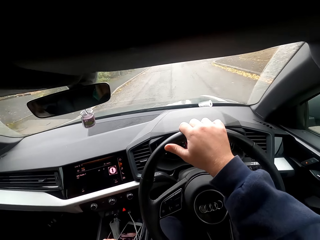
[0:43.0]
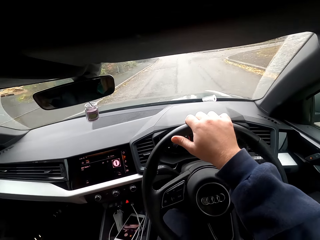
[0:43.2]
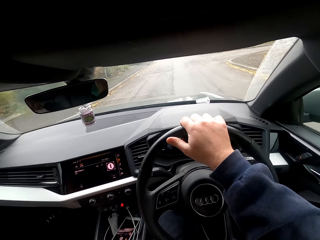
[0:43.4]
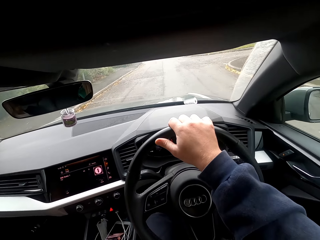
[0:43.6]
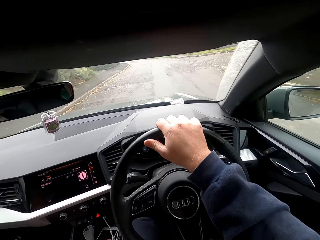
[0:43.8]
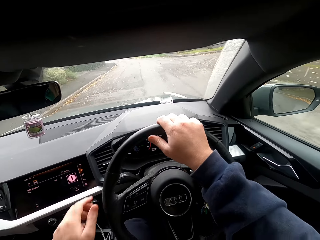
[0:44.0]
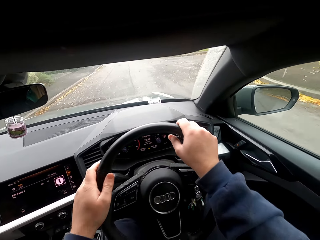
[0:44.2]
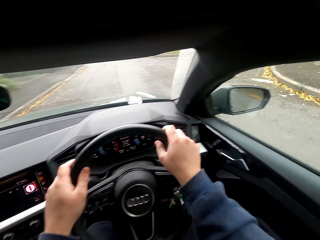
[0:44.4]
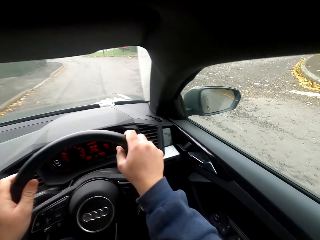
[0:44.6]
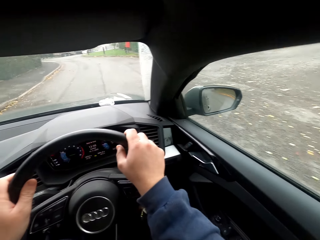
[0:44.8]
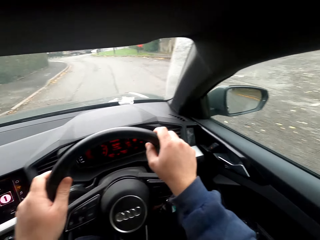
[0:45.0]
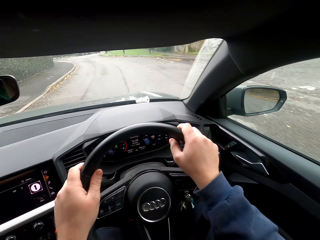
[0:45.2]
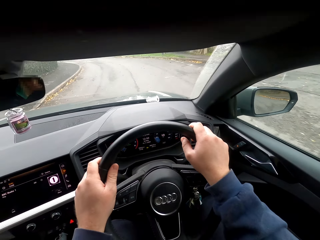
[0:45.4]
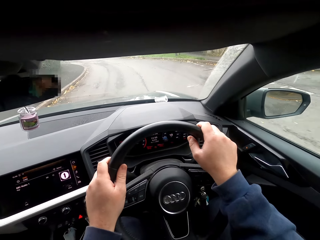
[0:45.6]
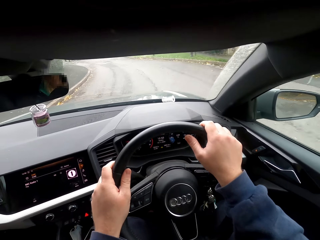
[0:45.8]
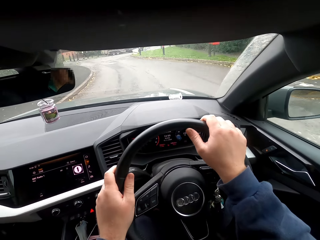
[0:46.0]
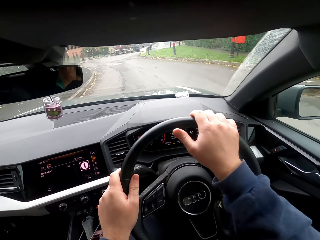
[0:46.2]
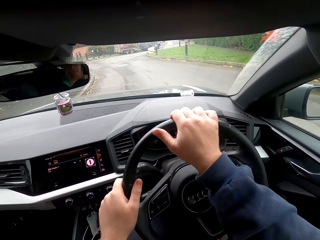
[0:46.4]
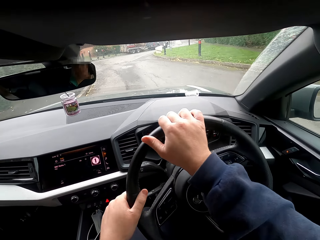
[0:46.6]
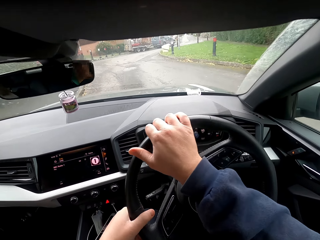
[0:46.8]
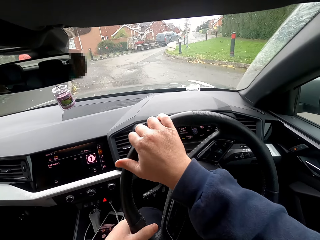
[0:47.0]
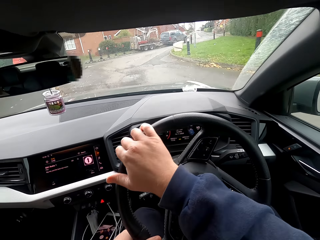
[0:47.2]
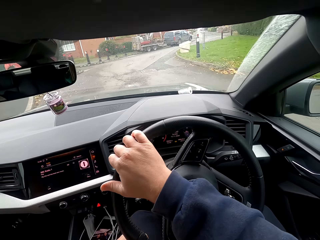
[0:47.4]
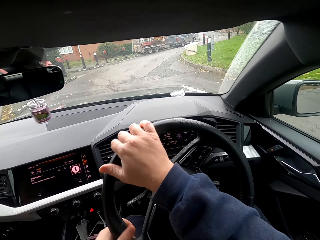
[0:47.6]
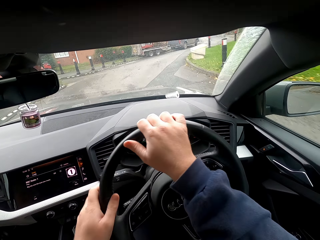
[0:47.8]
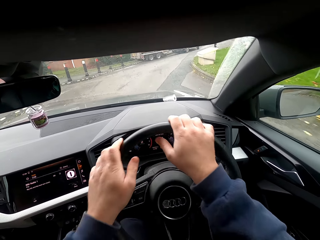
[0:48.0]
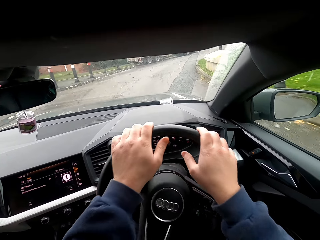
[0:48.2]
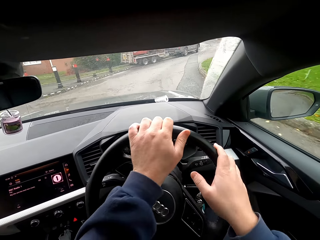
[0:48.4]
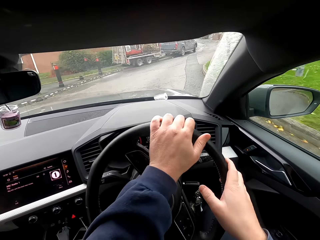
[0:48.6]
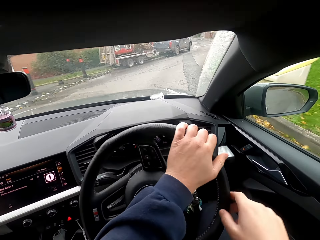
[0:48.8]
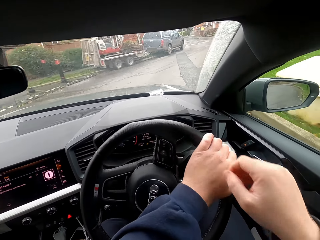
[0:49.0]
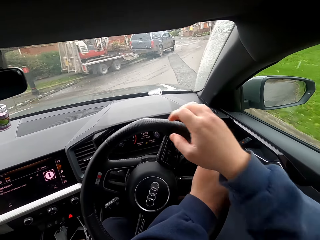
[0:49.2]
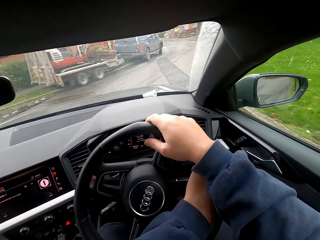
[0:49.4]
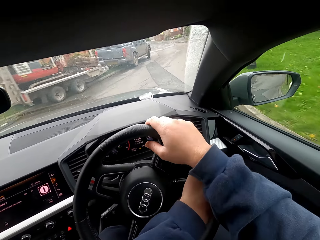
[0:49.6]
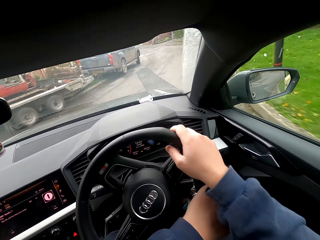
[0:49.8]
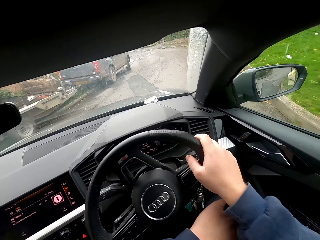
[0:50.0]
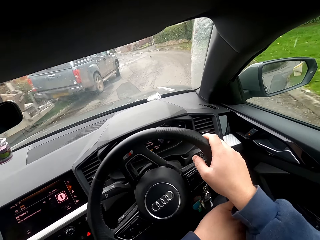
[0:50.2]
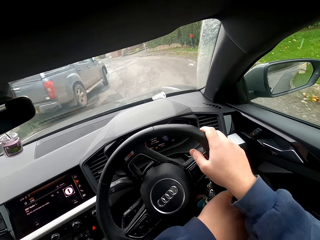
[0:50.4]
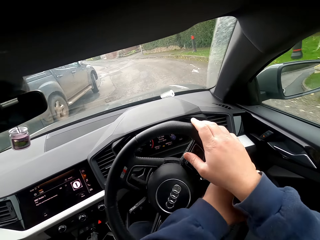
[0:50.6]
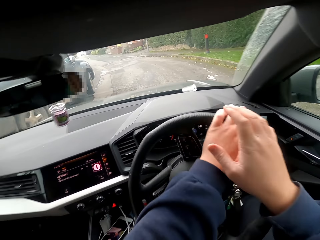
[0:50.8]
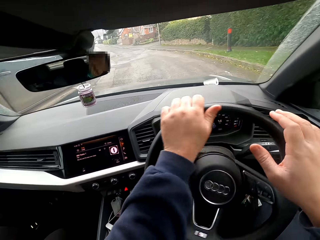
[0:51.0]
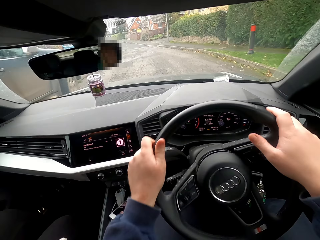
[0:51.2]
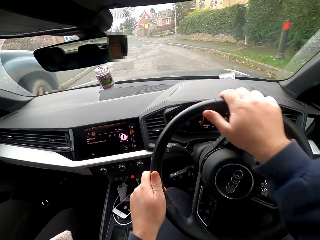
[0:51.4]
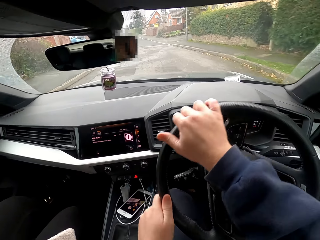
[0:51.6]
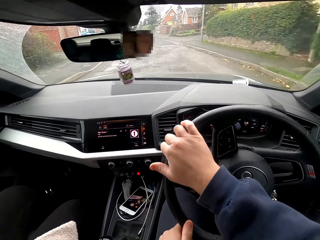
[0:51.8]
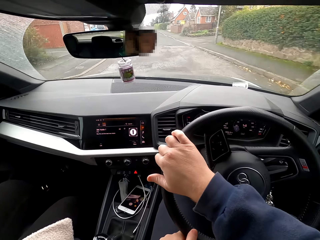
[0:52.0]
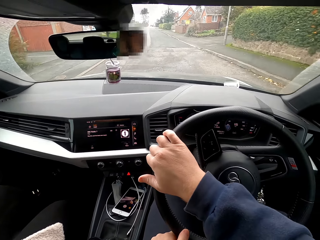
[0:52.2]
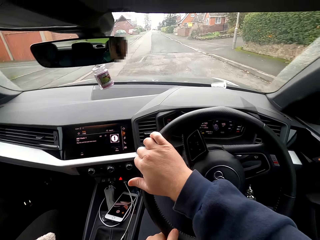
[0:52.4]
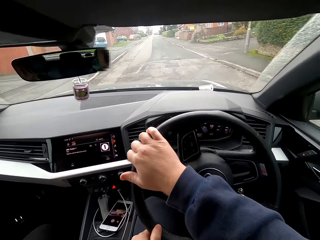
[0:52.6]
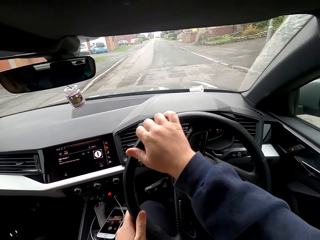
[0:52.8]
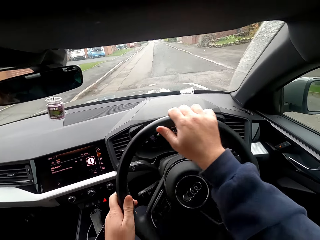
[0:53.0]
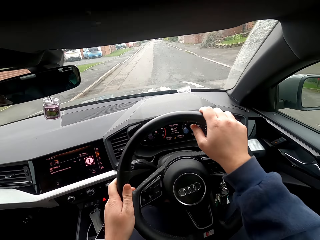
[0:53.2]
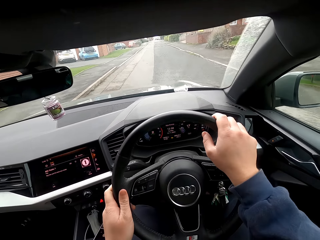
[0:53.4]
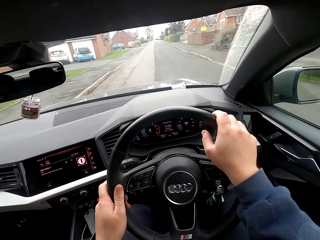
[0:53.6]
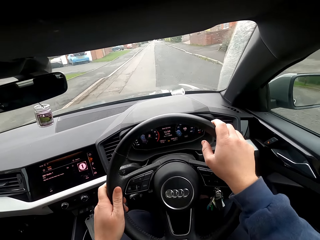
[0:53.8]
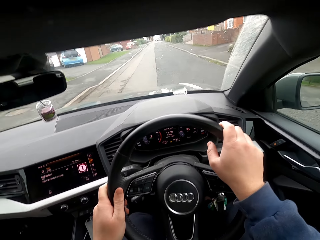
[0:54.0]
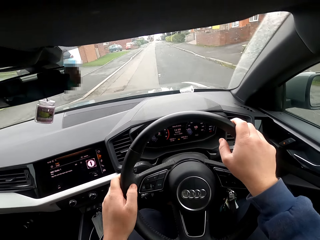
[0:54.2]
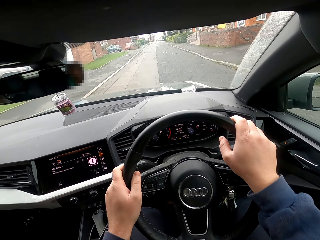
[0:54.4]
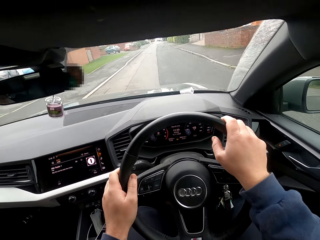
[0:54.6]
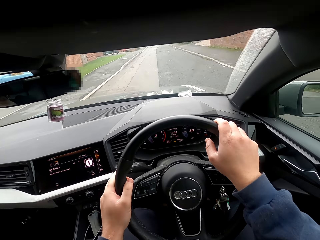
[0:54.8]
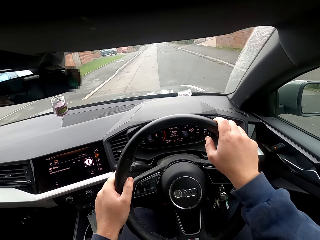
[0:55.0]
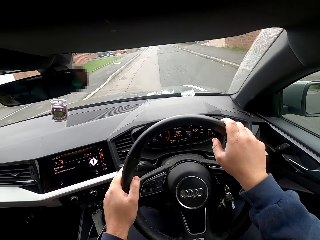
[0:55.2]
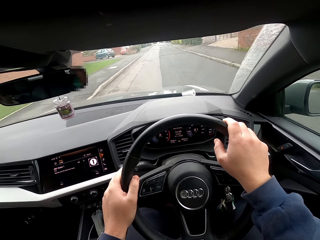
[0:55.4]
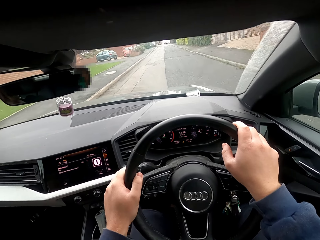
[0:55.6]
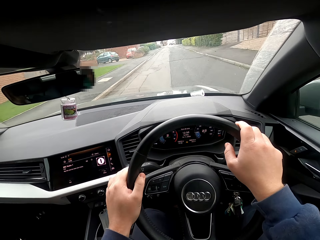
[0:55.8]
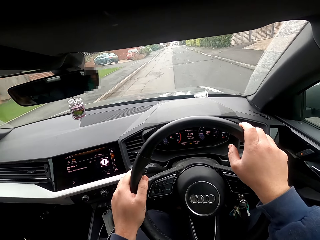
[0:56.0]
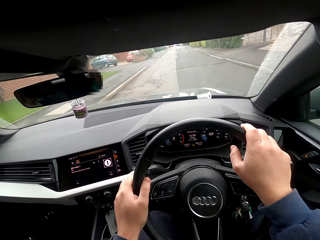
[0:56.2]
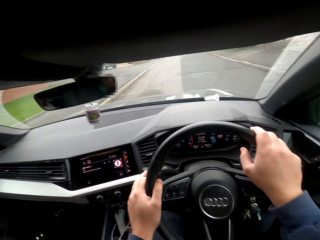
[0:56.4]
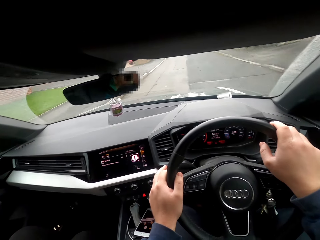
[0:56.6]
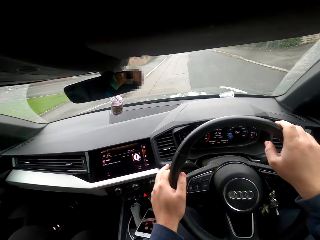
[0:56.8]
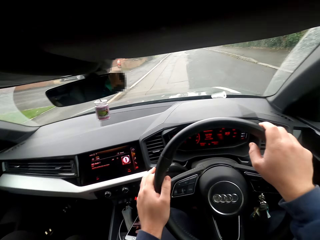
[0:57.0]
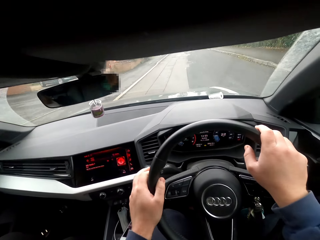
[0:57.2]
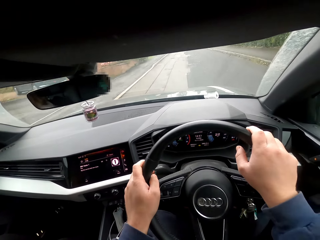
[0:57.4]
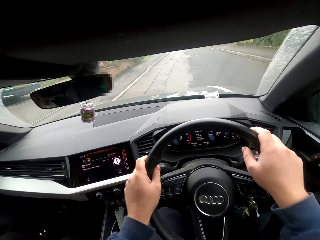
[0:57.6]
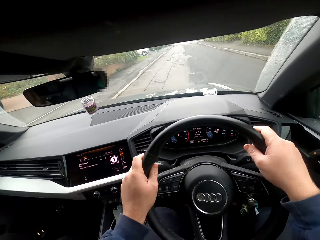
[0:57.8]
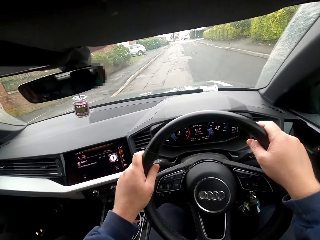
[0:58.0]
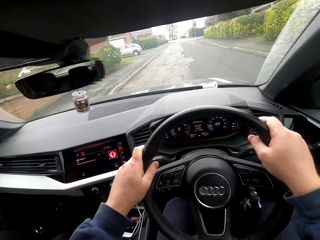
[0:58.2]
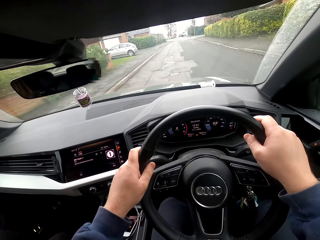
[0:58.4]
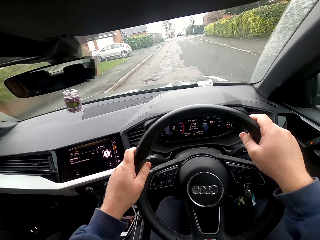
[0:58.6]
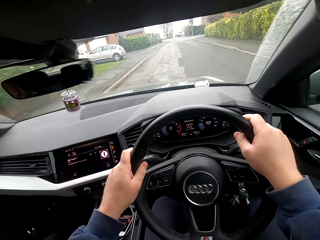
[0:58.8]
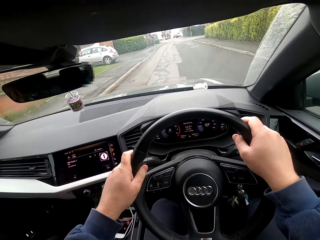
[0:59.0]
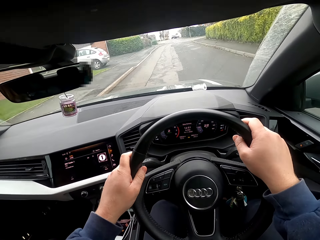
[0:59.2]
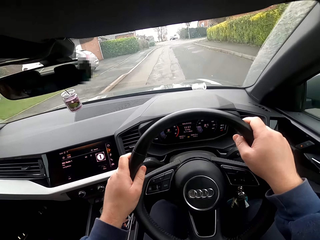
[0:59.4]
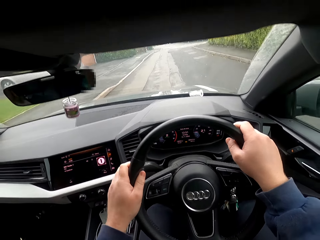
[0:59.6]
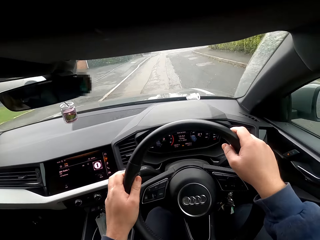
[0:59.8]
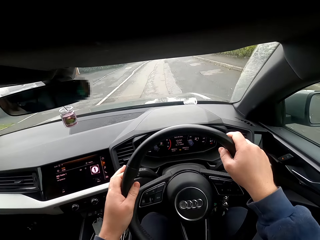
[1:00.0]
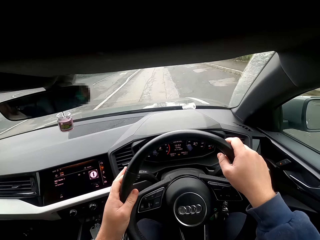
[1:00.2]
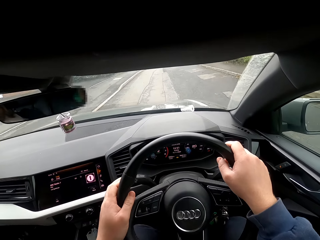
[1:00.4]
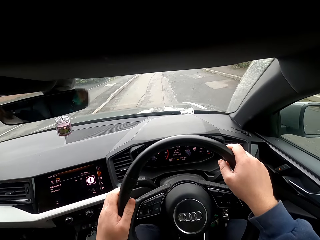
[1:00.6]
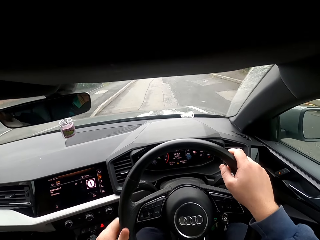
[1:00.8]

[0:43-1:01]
The camera wearer drives the car with the steering wheel in his hands. He interacted with a woman.
